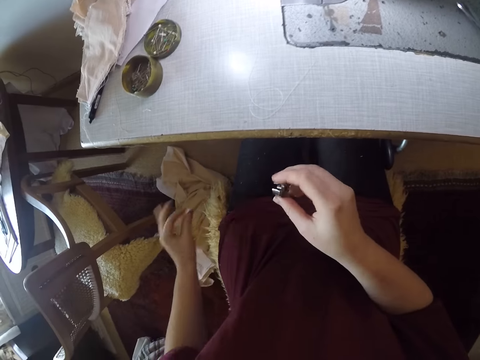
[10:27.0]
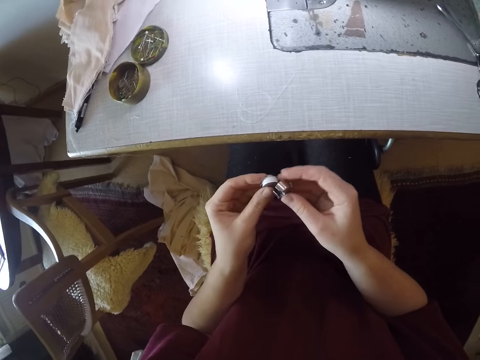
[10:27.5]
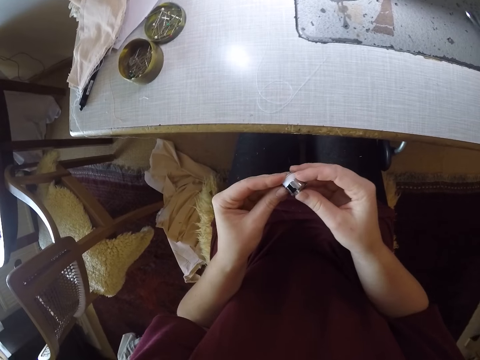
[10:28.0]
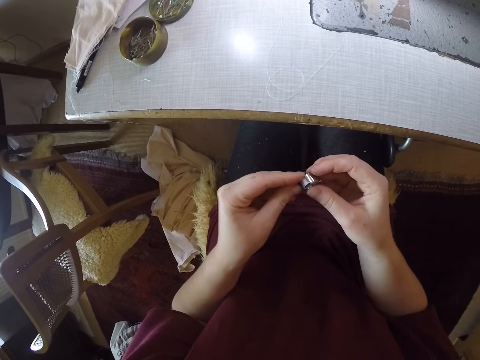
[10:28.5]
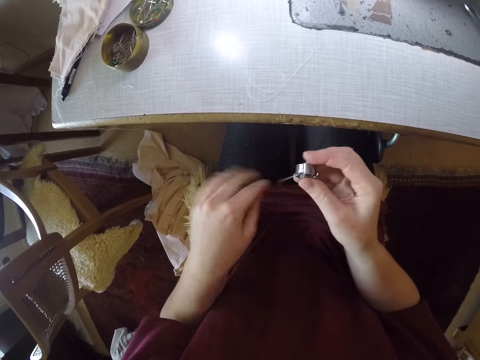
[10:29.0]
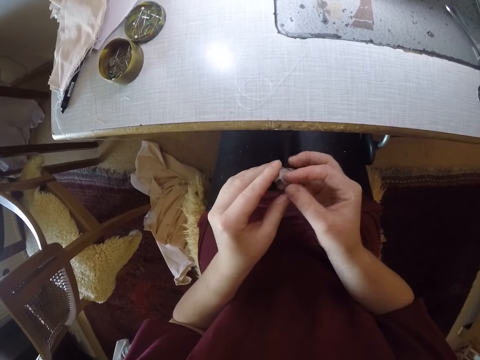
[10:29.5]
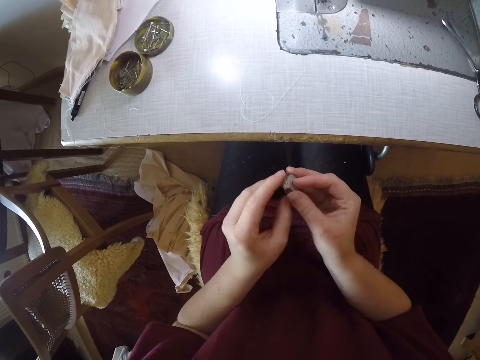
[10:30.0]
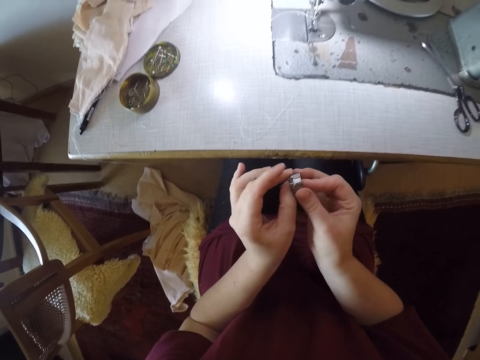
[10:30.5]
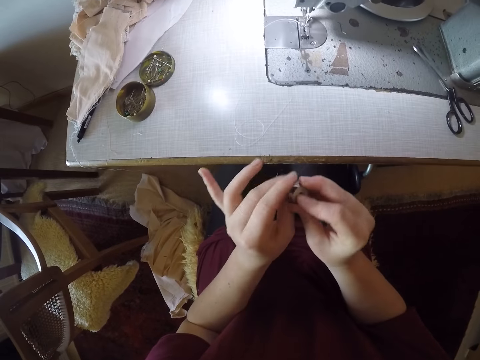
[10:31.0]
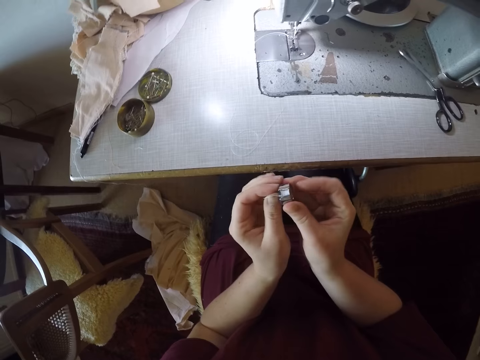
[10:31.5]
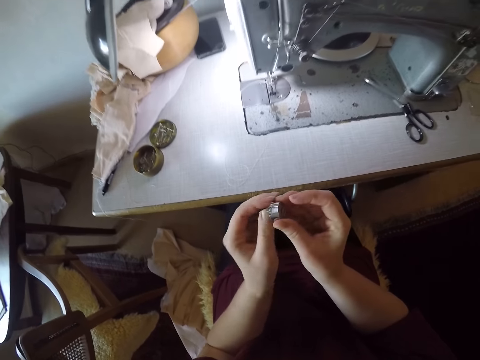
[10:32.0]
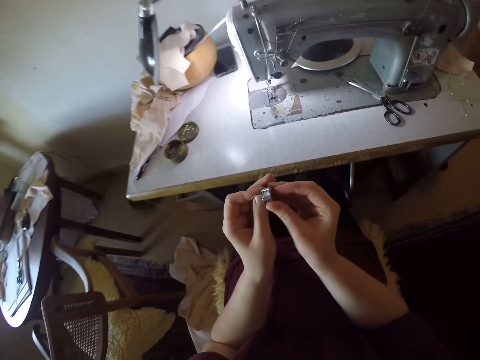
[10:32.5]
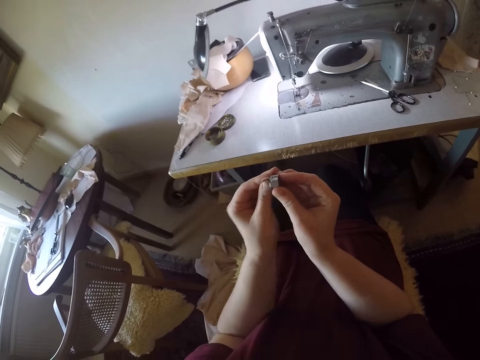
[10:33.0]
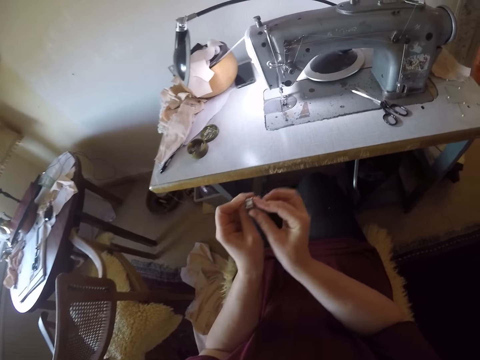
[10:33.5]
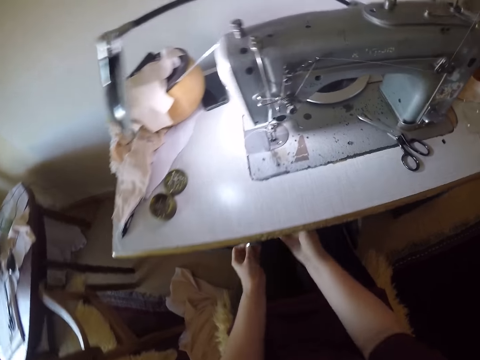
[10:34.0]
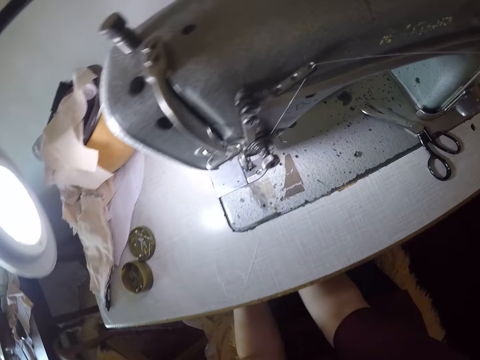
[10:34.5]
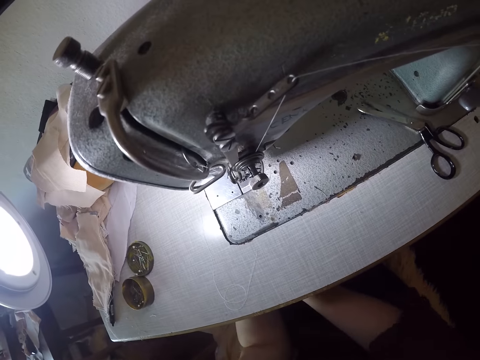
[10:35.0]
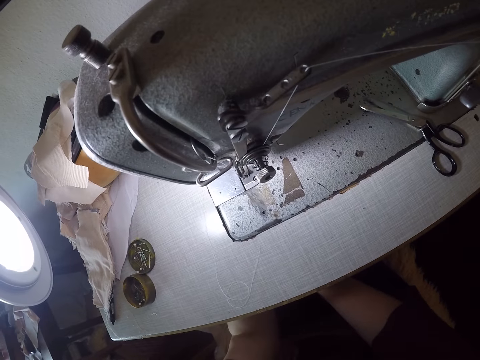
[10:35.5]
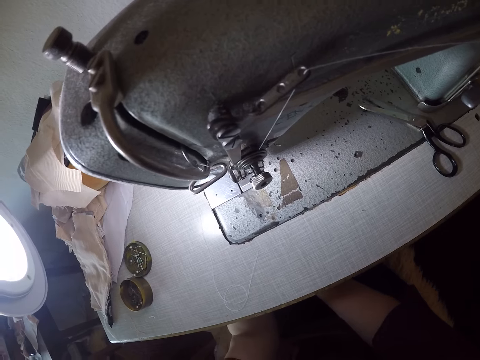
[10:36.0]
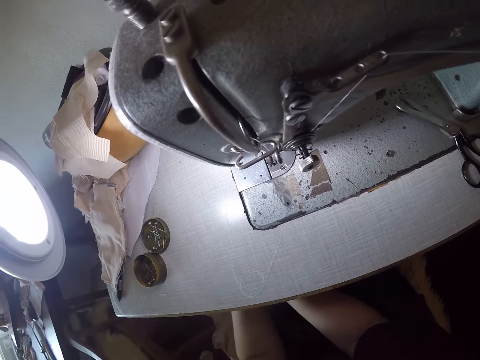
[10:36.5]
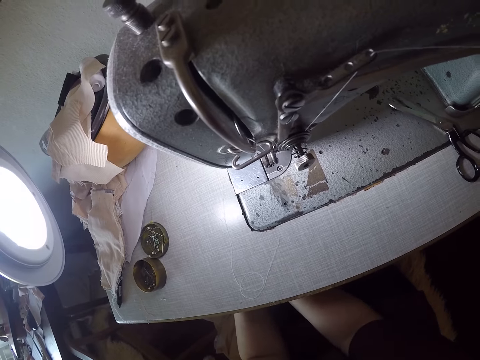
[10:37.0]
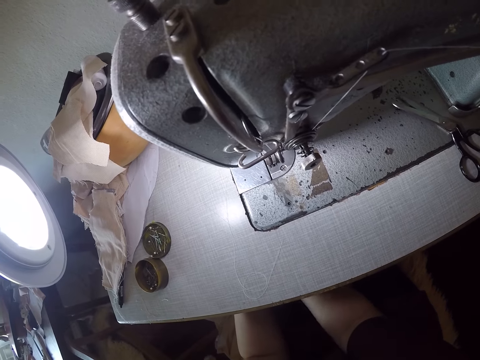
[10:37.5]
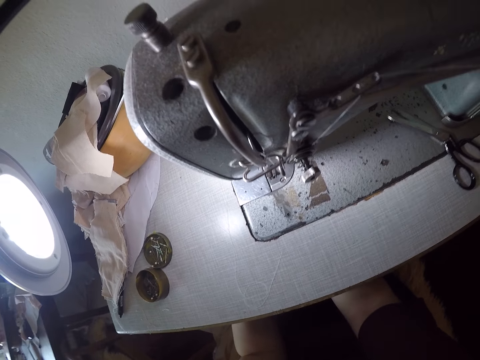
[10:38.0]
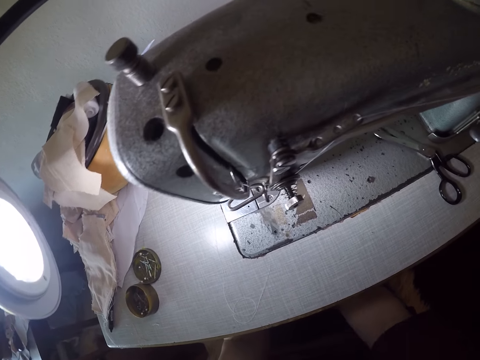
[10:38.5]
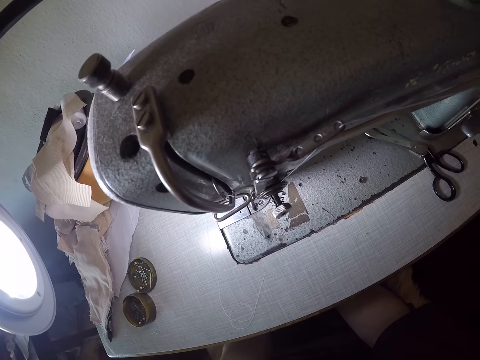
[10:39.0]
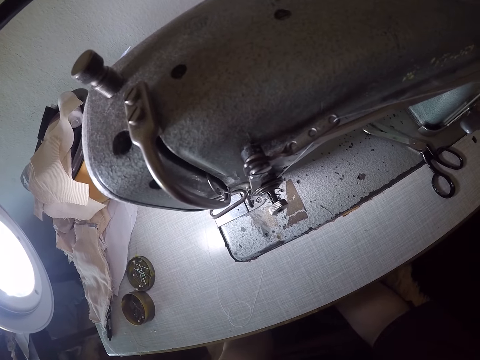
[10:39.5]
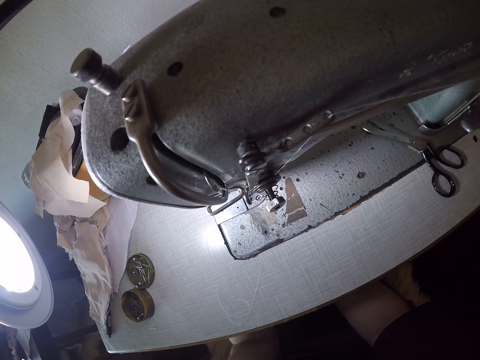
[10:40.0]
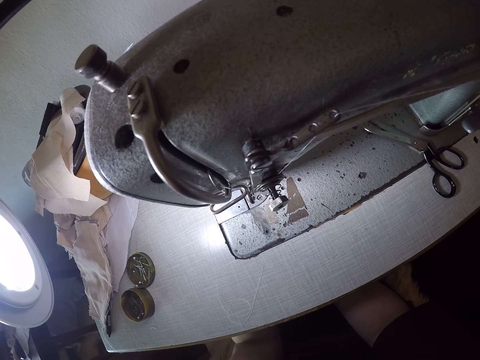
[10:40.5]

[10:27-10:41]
The camera wearer picks up the bobbin case. She adjusts the pieces of bobbins in her hands. She fixes the bobbin and bobbin case. She puts the bobbin under the sewing machine.

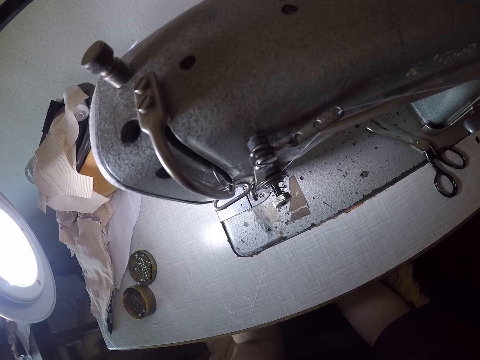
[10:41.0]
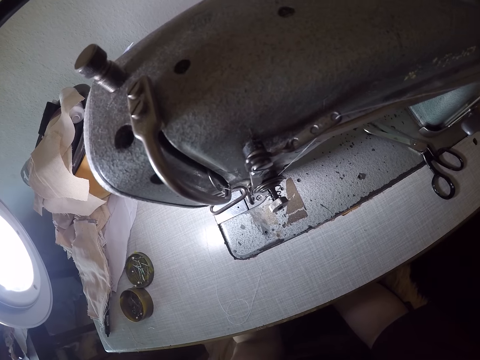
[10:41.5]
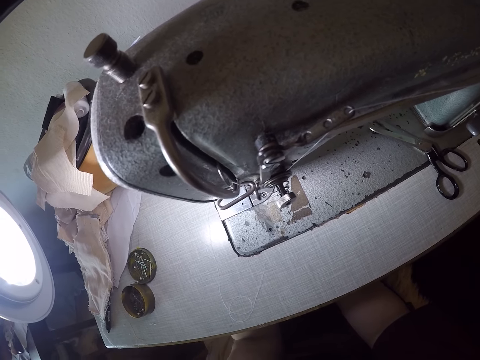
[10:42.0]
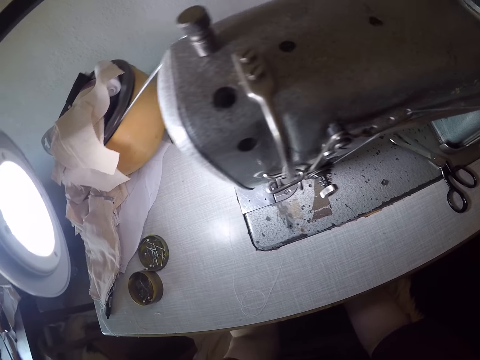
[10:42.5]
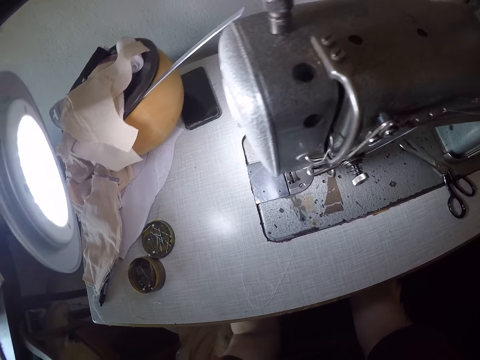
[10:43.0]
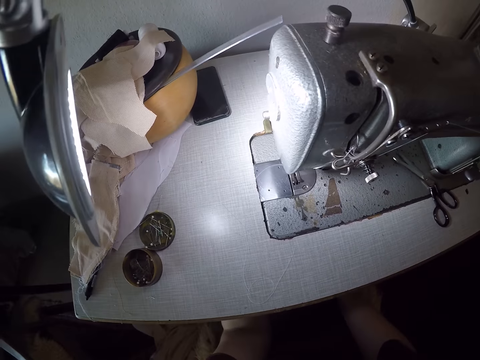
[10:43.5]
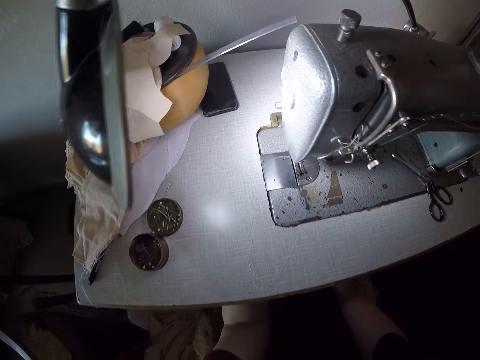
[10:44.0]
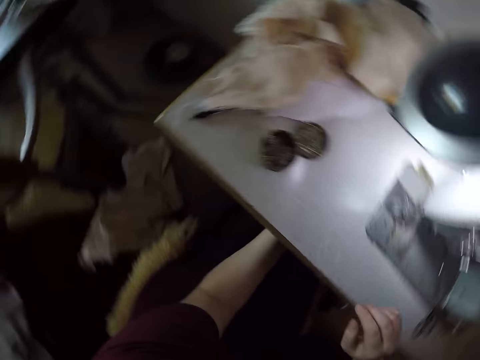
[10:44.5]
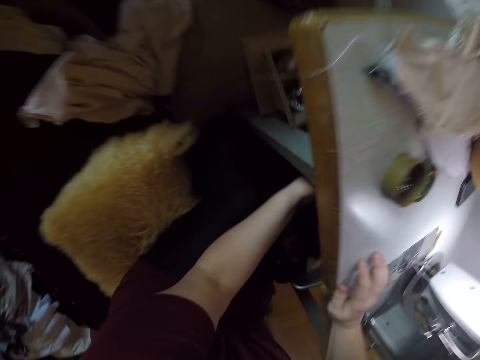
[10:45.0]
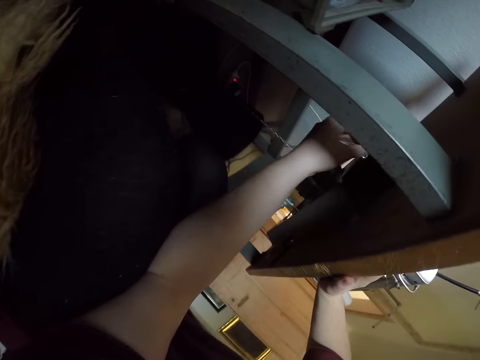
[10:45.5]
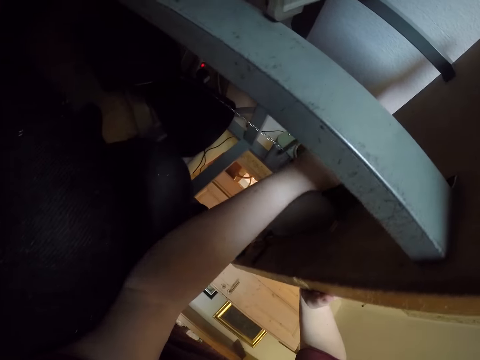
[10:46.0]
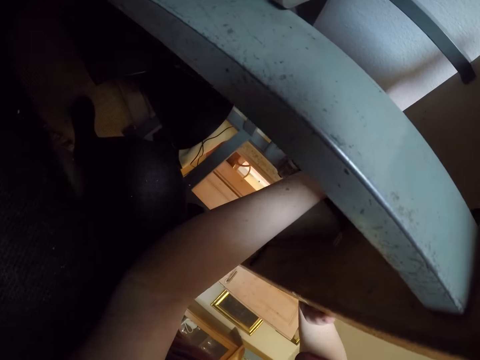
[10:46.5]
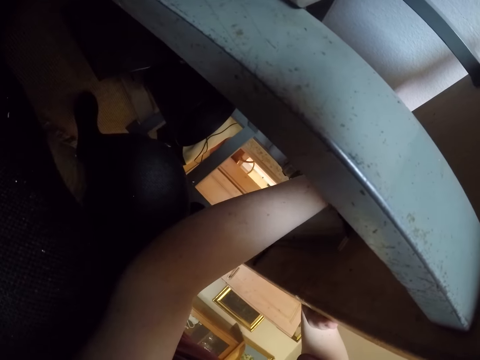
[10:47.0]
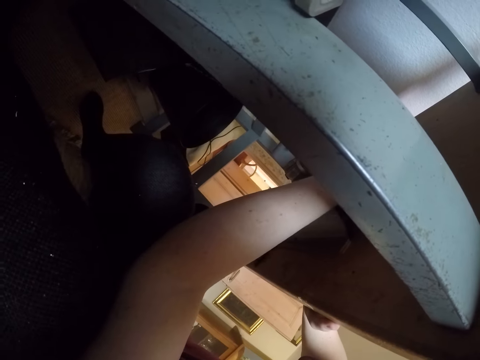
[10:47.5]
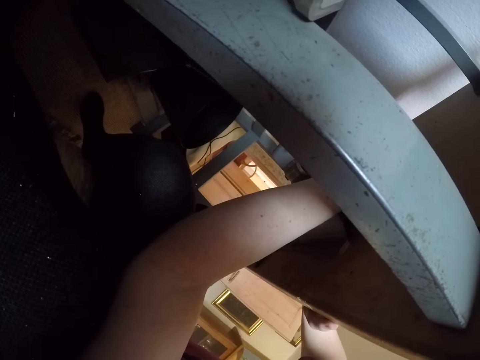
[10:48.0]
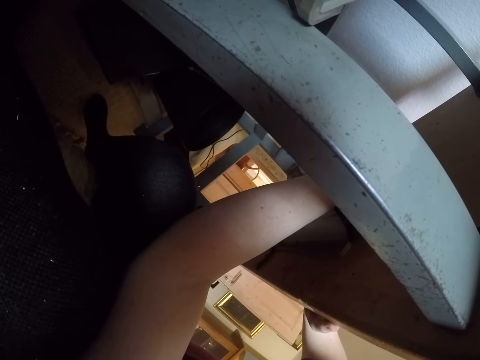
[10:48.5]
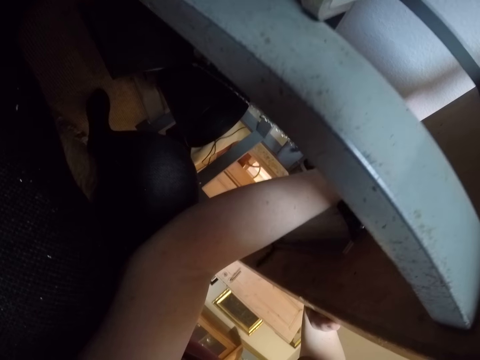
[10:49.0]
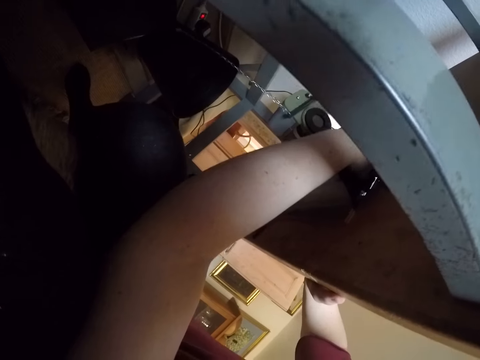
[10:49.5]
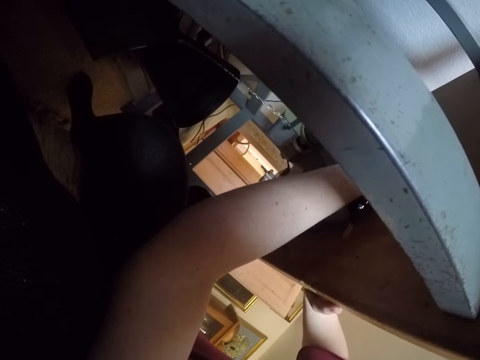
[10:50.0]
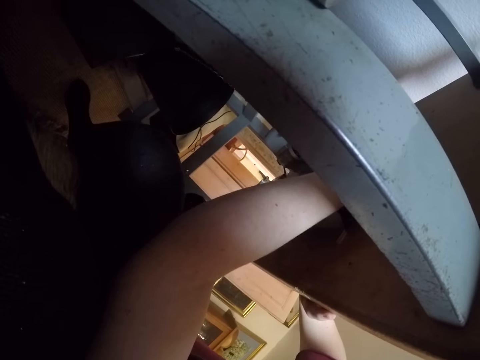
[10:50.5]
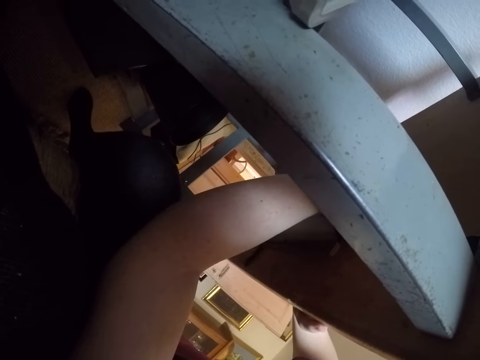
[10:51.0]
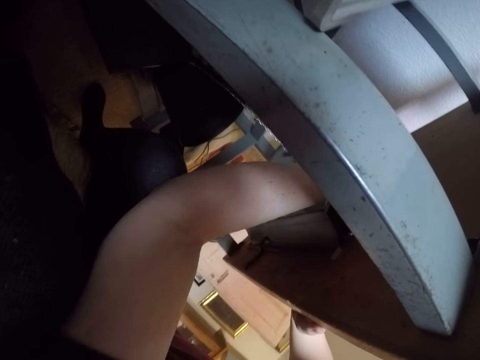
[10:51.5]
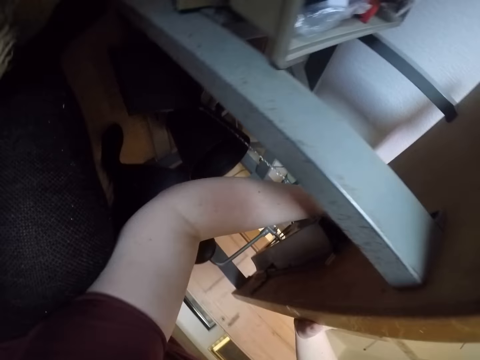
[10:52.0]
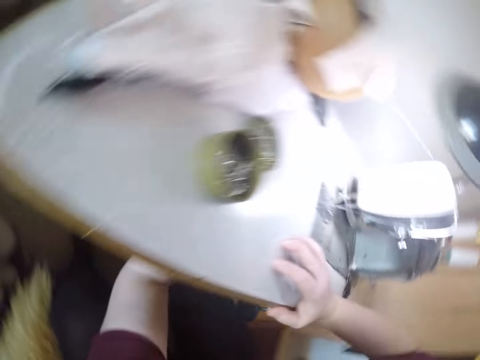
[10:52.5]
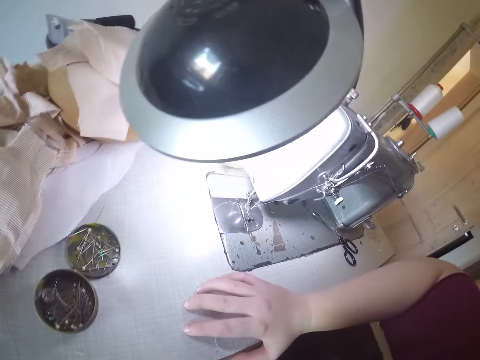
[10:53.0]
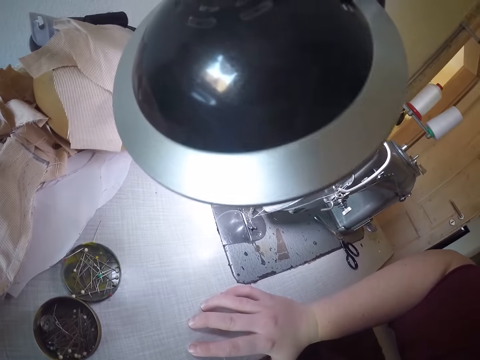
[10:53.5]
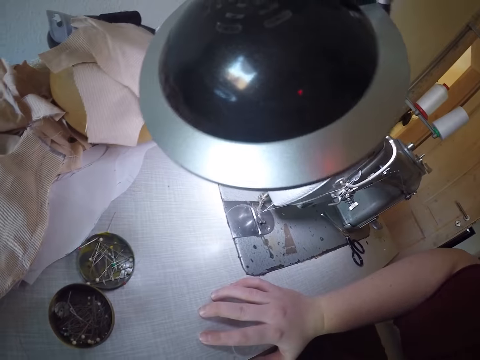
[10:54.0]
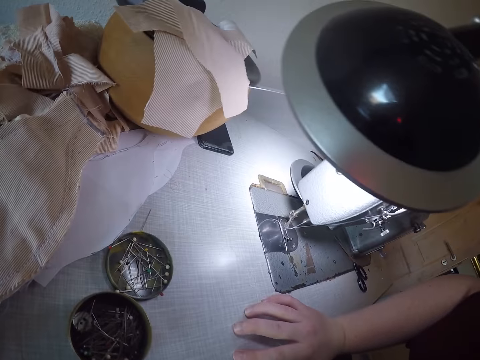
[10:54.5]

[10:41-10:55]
The camera wearer checks under the sewing machine. She places her hand on the table. She adjusts the bobbin under the sewing machine.
